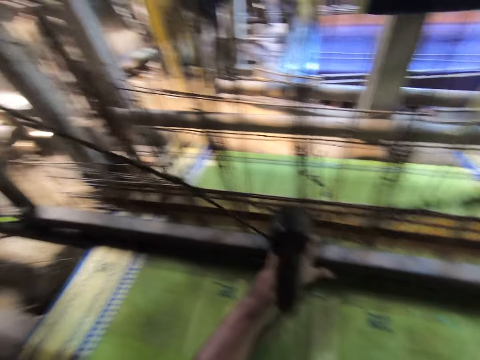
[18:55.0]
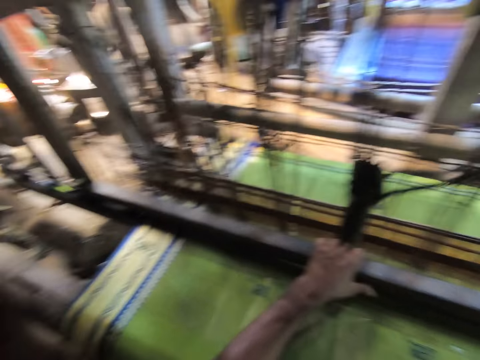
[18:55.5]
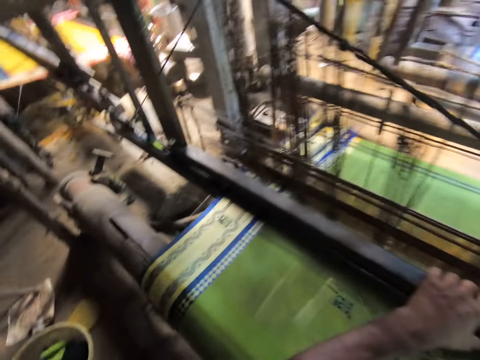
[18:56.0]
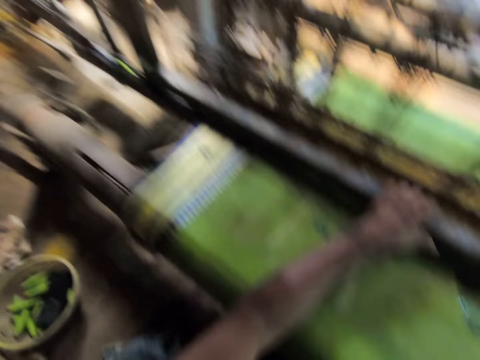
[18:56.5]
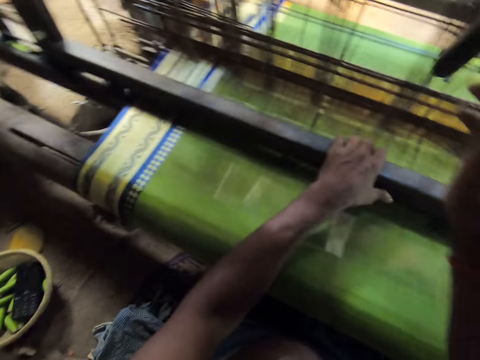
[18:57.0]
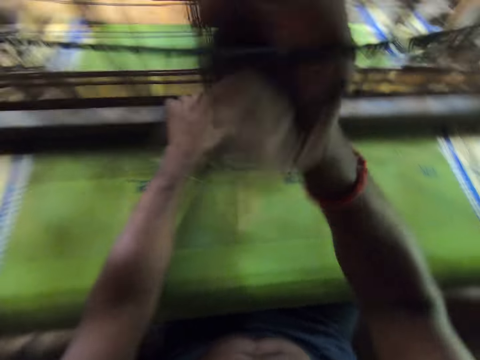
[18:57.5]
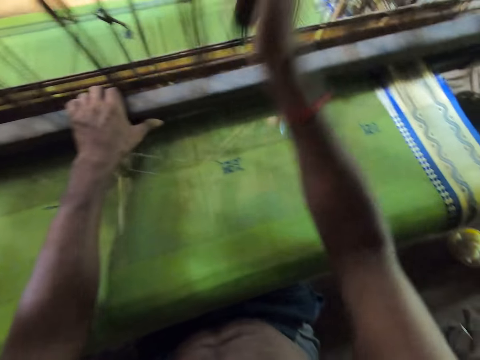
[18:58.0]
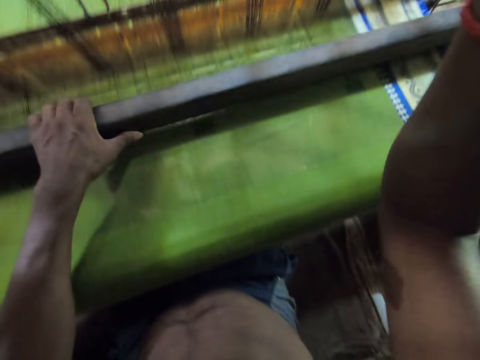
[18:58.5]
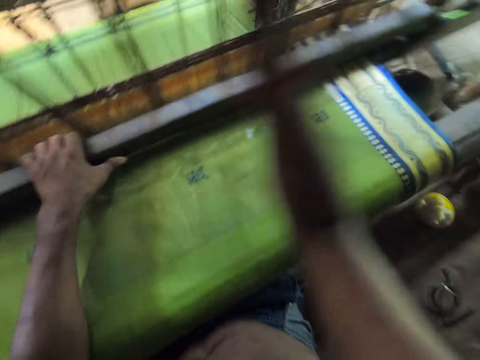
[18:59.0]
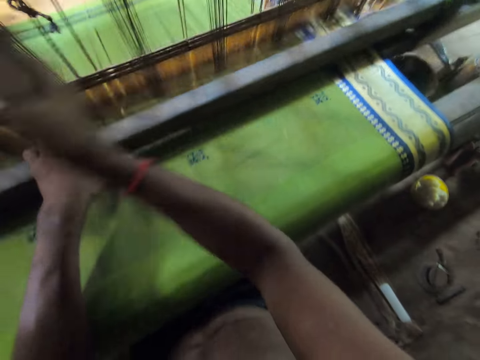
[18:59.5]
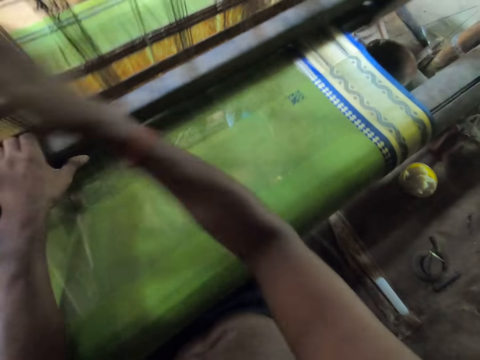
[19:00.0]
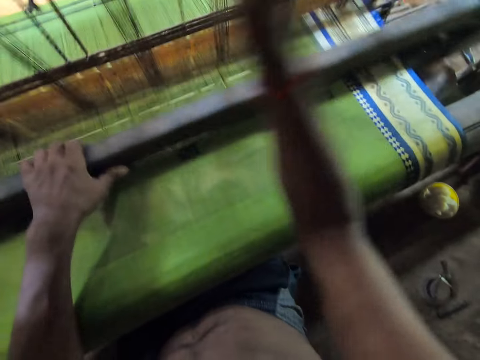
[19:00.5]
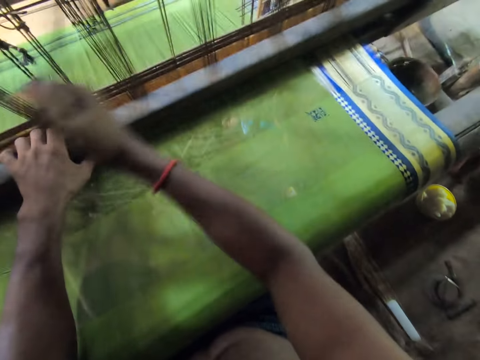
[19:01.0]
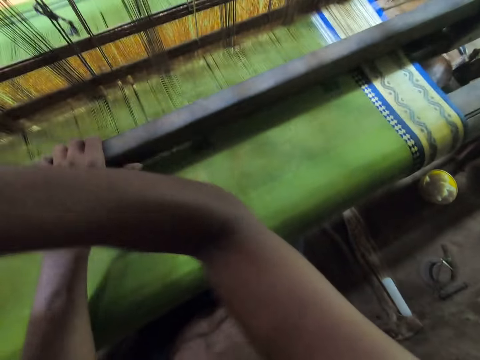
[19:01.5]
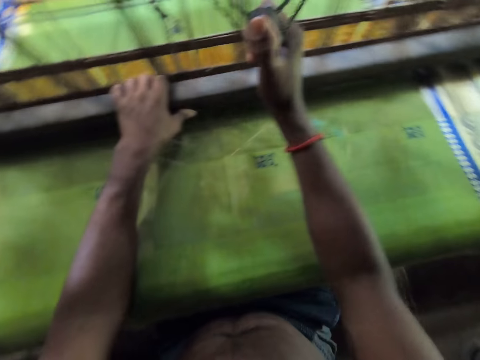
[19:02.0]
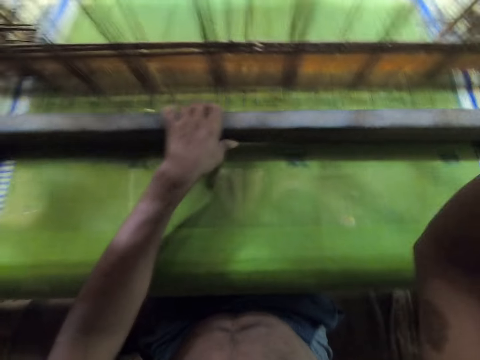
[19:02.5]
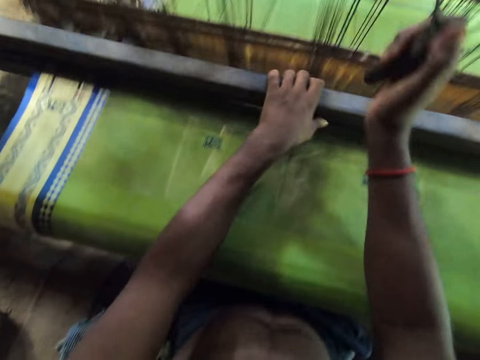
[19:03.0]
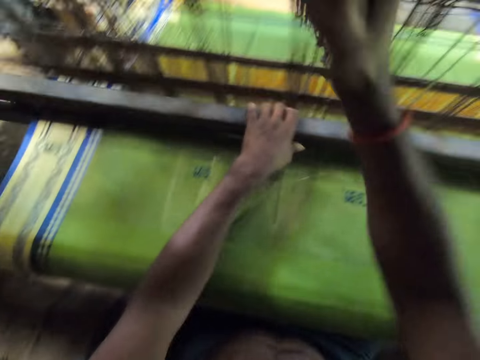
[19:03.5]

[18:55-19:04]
The camera wearer sews the cloth with the machine.

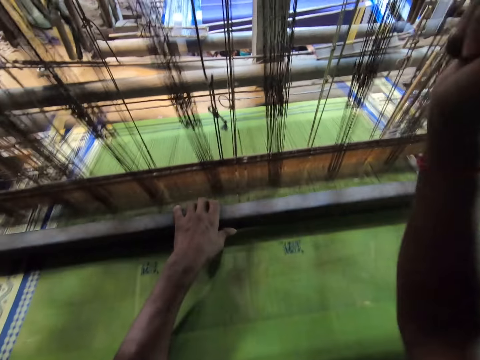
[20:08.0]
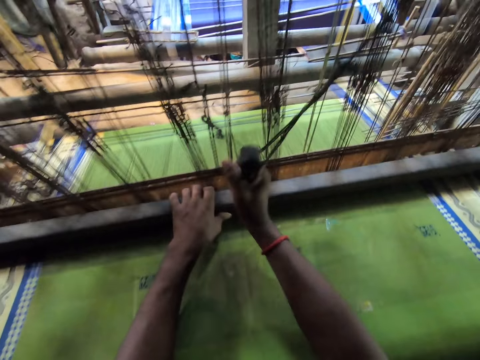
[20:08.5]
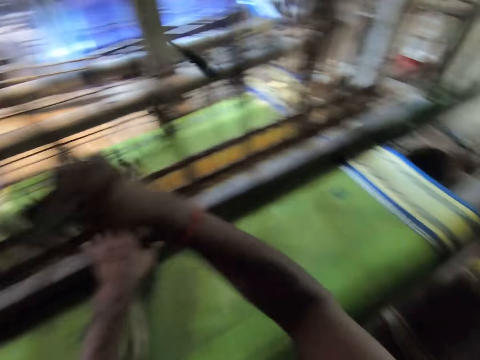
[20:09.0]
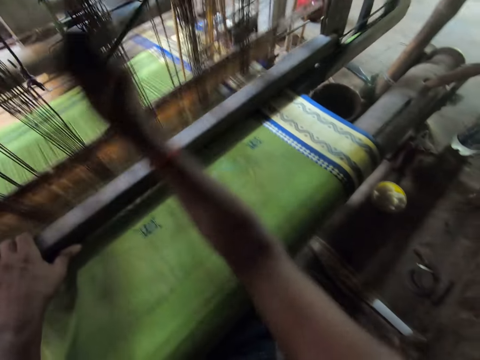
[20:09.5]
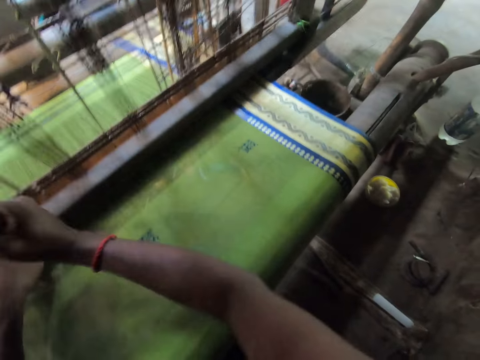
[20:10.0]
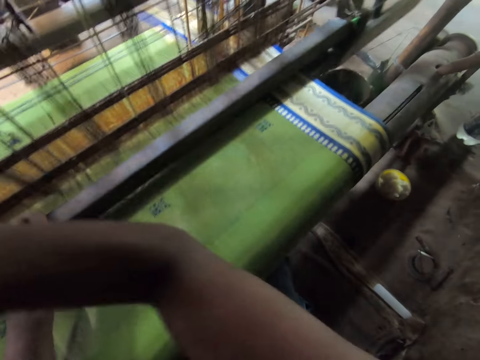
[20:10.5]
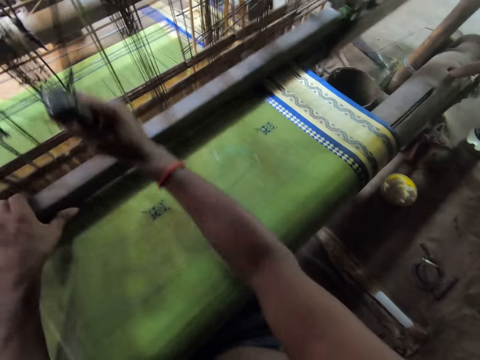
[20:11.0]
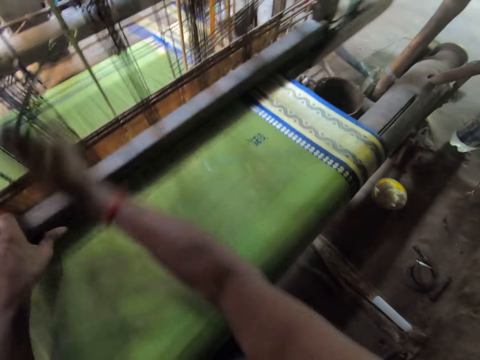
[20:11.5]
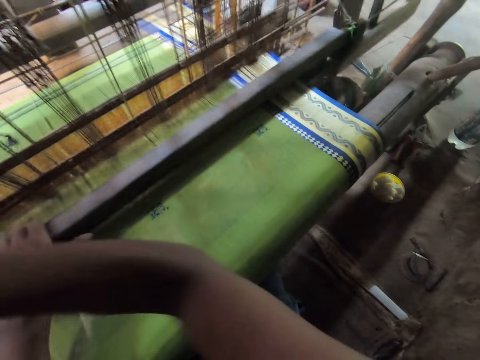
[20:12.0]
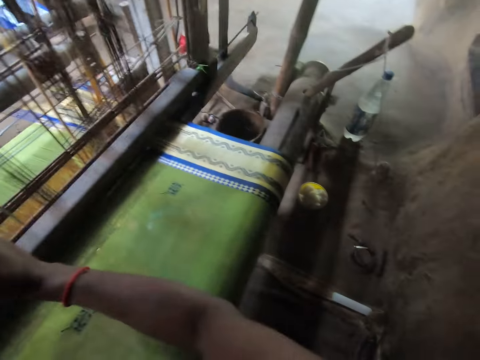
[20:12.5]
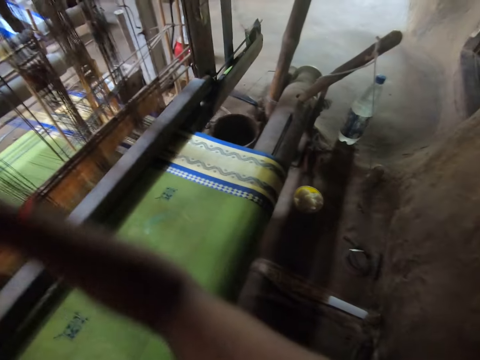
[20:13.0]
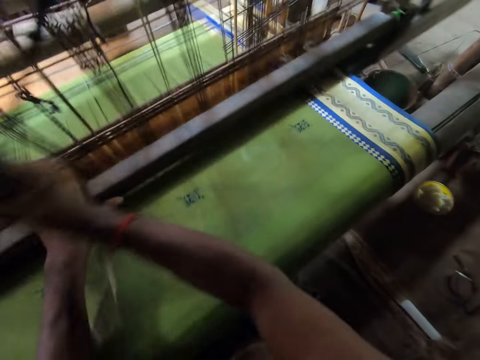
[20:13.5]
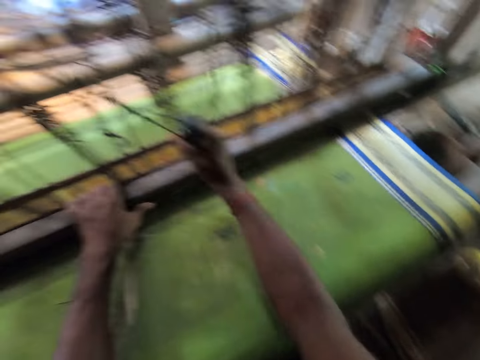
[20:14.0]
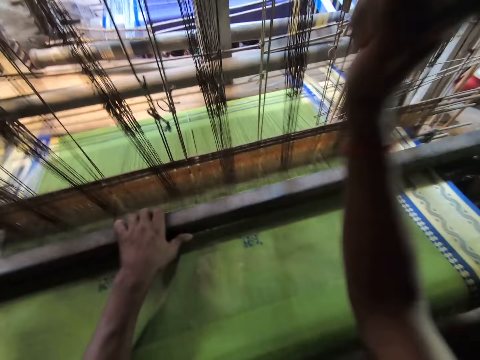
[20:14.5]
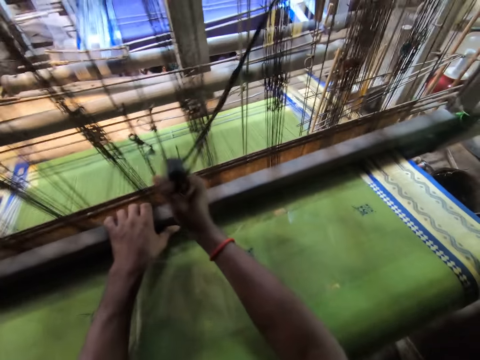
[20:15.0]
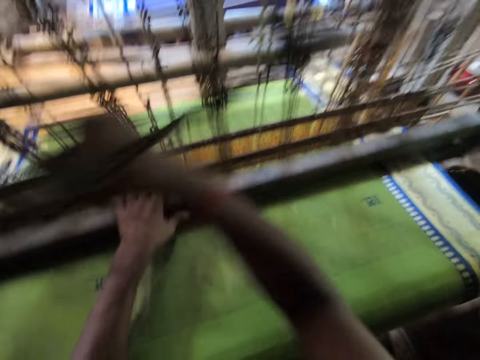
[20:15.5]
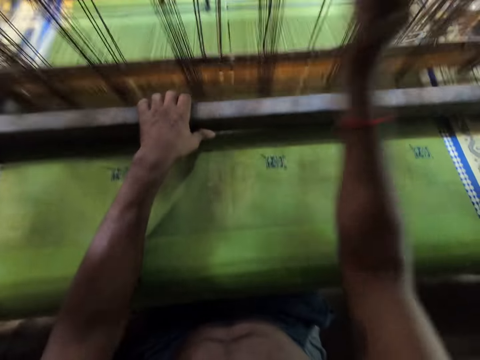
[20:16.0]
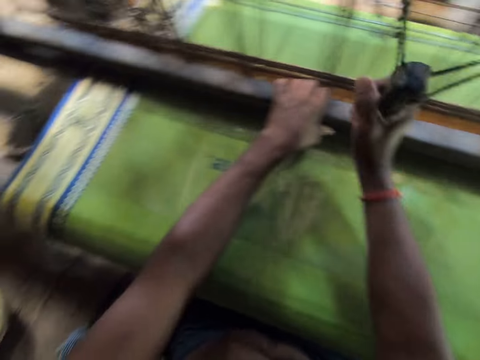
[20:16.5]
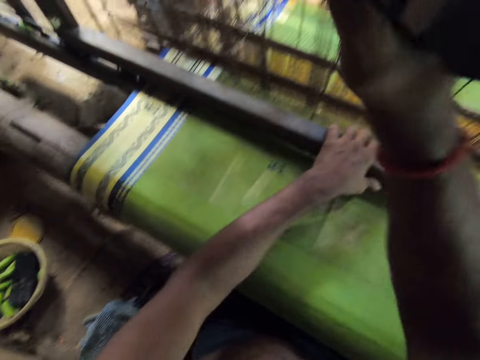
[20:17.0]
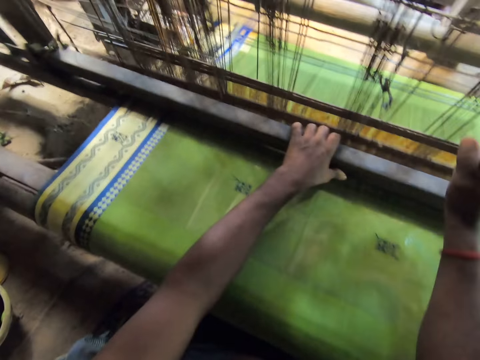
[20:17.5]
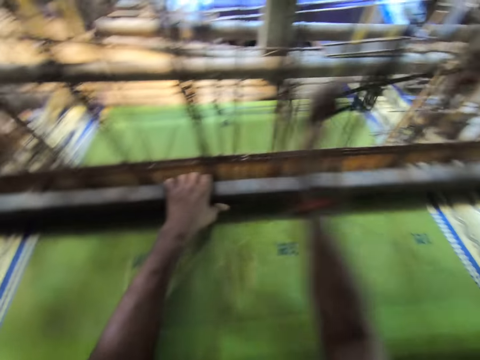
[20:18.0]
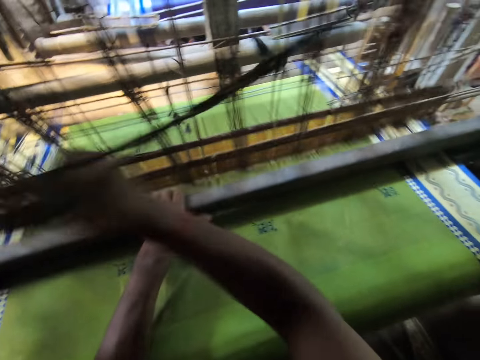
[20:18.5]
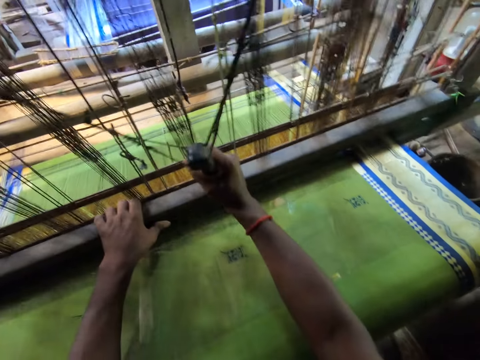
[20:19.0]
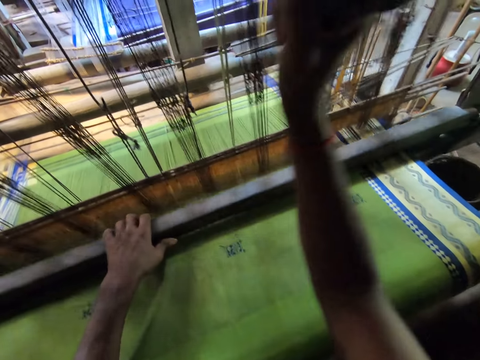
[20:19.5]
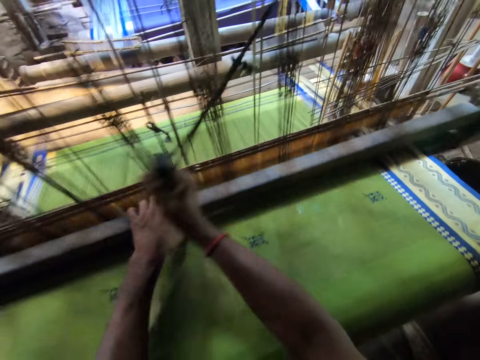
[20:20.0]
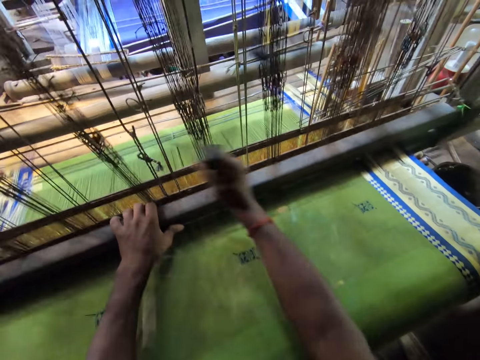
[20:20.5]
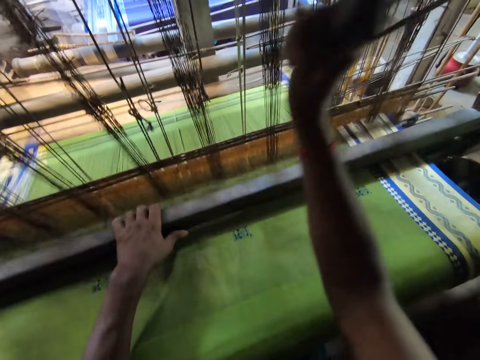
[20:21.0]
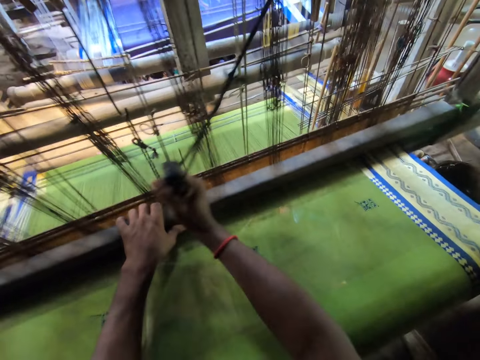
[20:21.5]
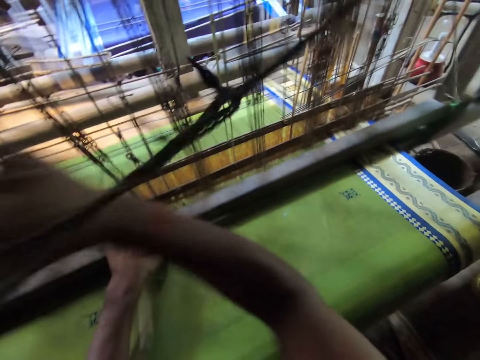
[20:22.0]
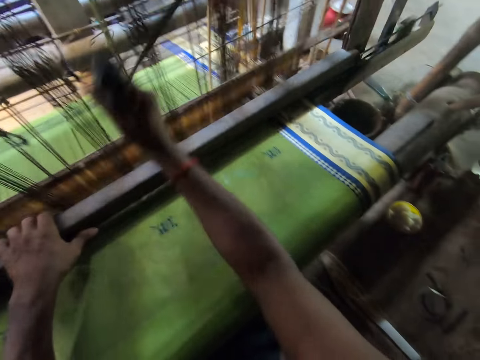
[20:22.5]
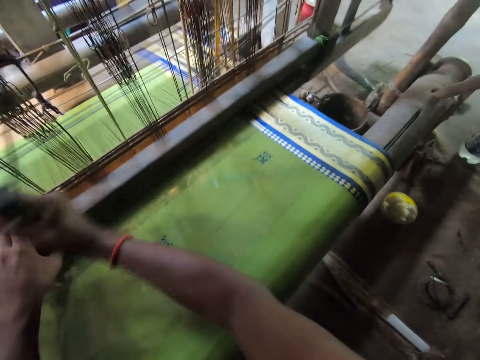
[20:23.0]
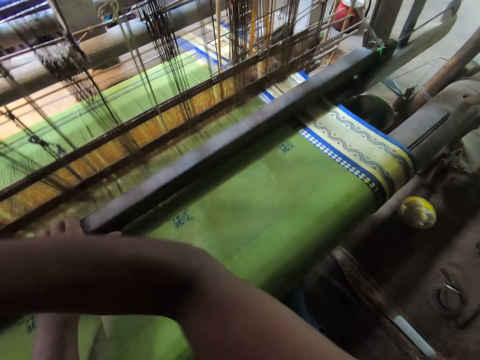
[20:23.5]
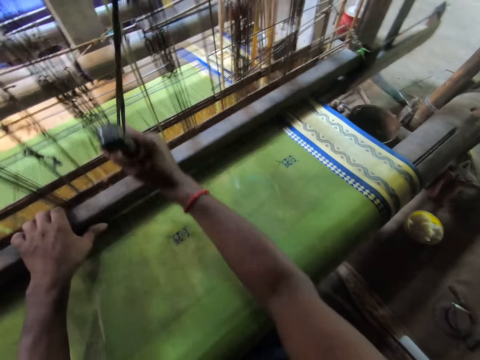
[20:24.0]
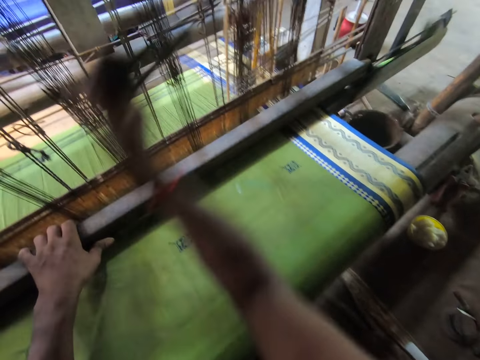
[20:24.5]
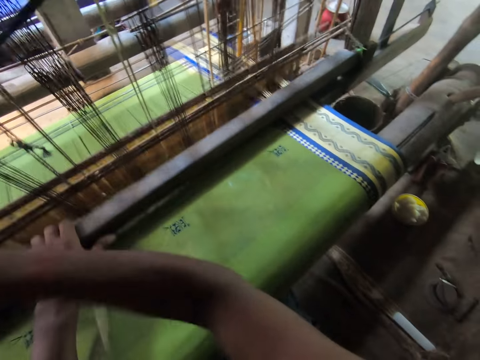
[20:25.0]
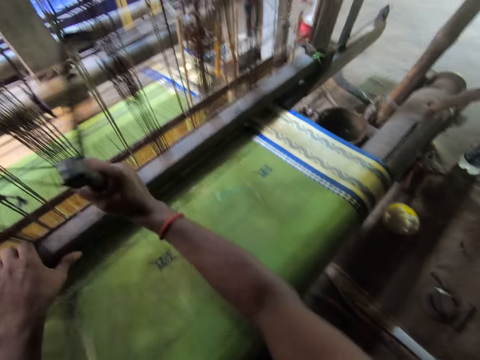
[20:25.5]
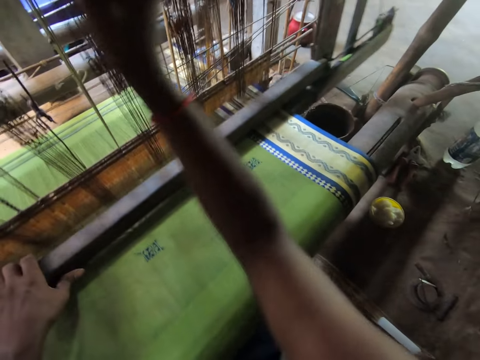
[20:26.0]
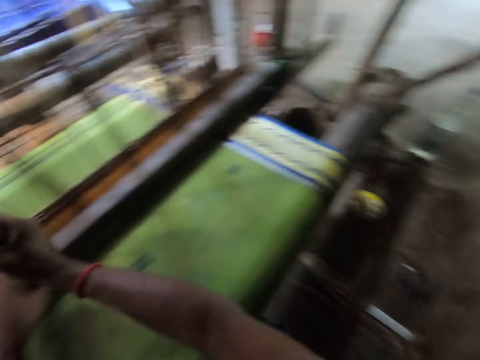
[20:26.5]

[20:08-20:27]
A person speaks. The camera wearer speaks to the person. They sew the cloth with the machine. The person speaks. The camera wearer sews the cloth with the machine.
